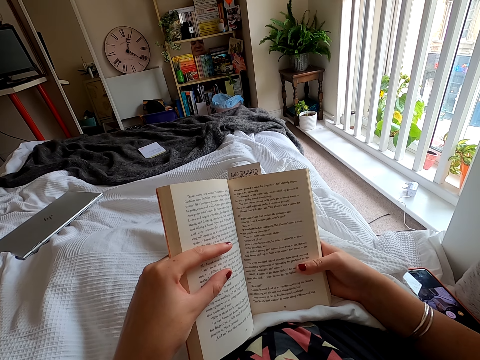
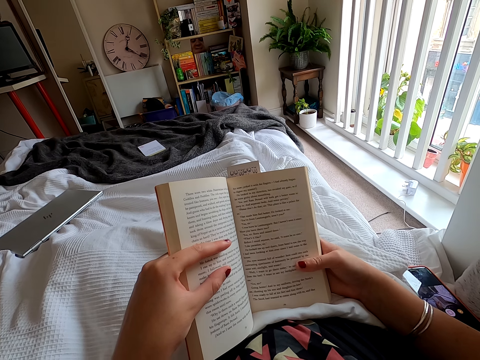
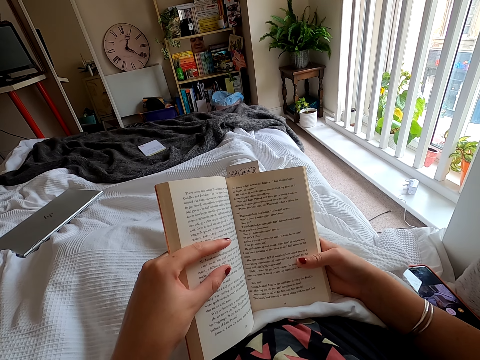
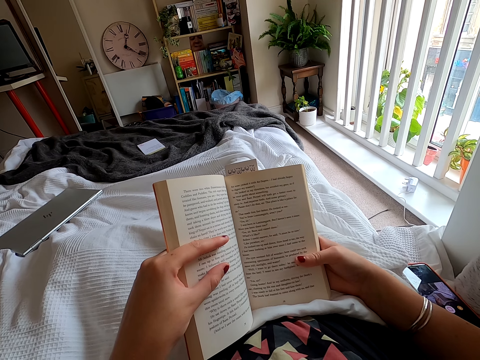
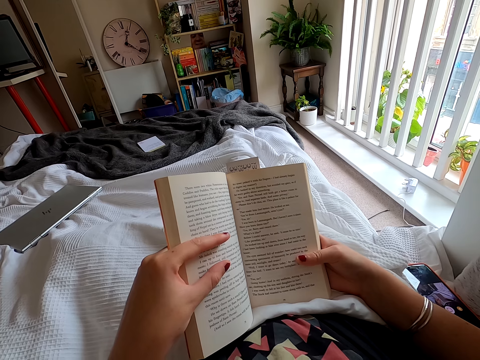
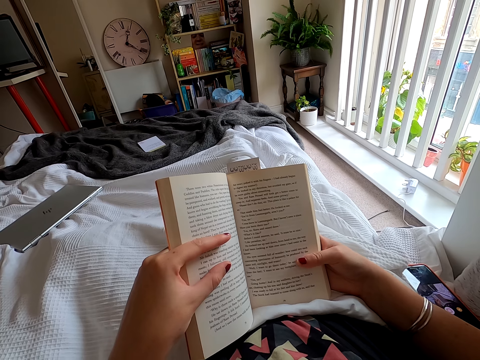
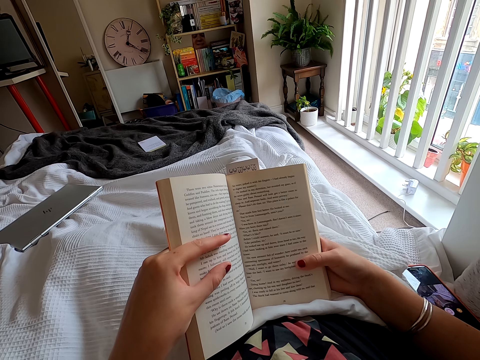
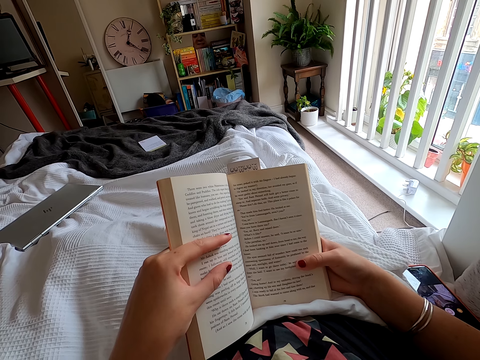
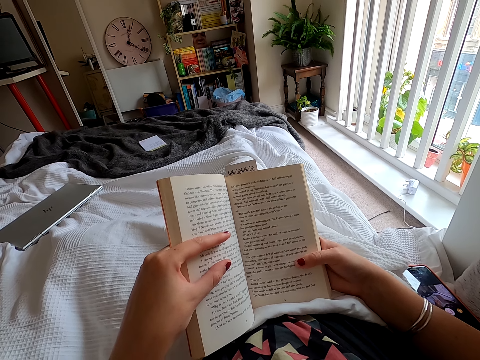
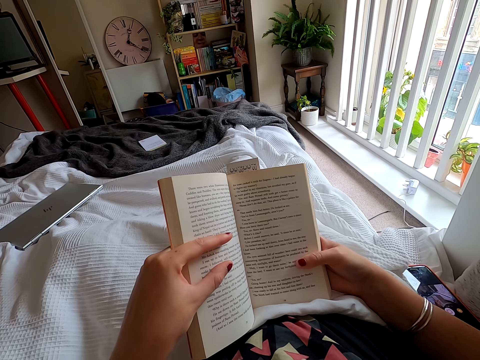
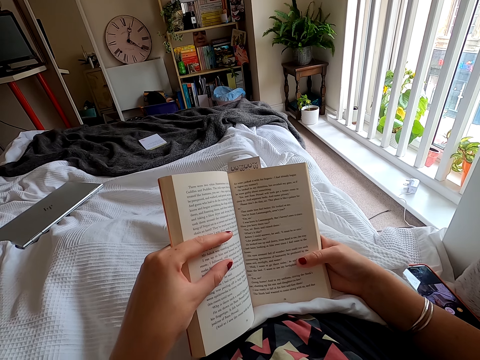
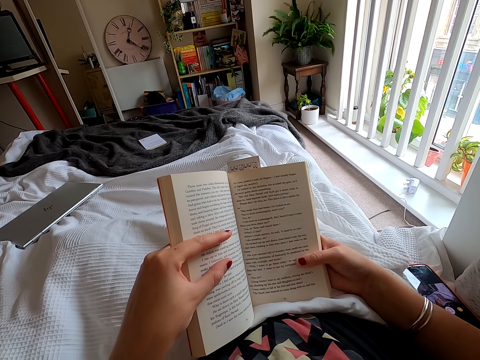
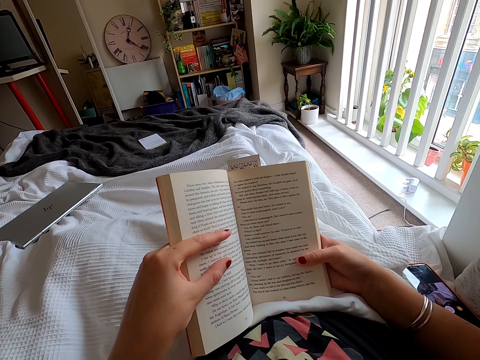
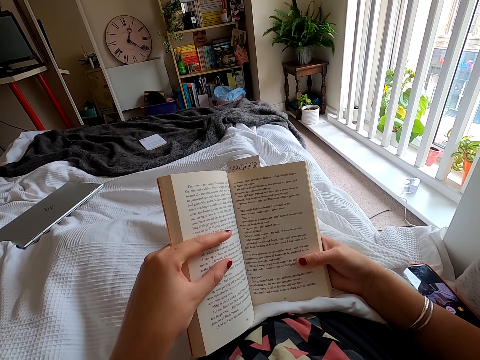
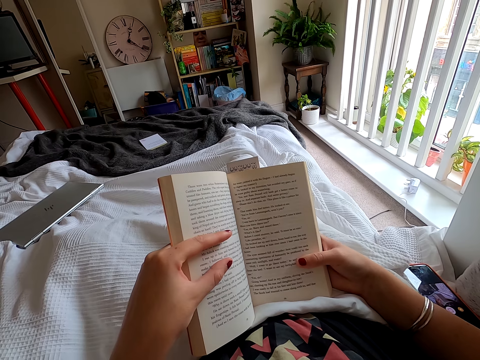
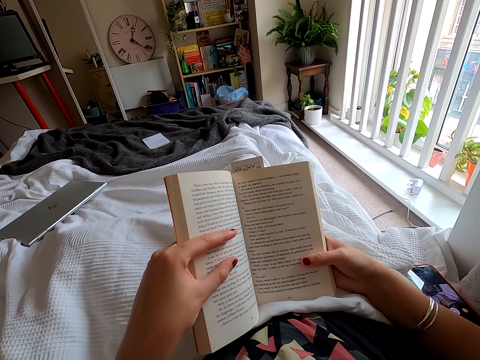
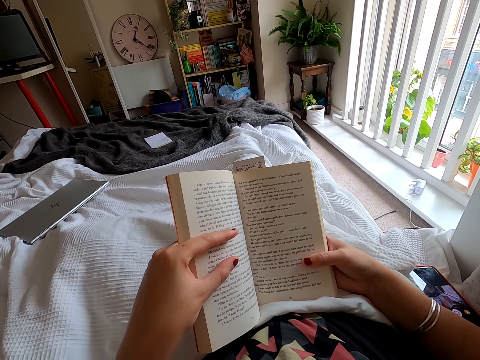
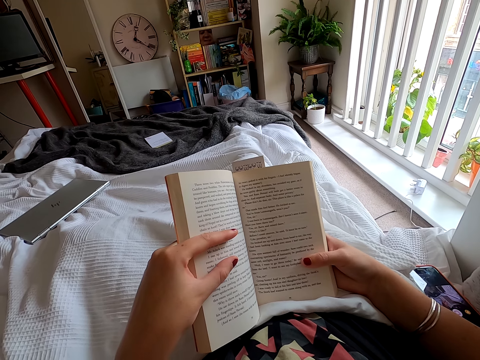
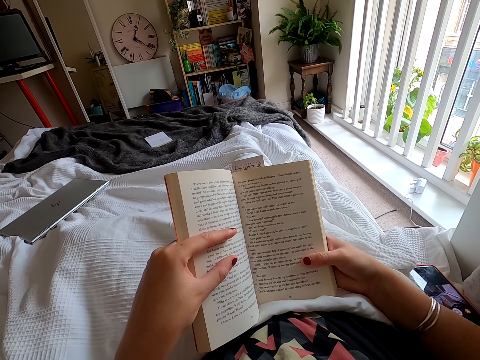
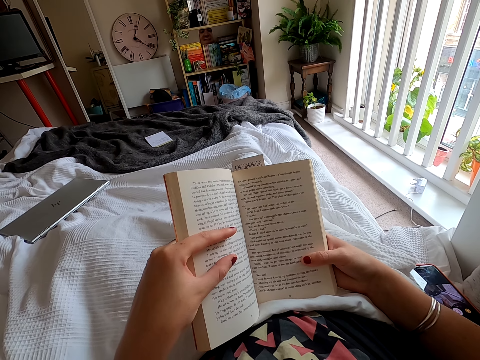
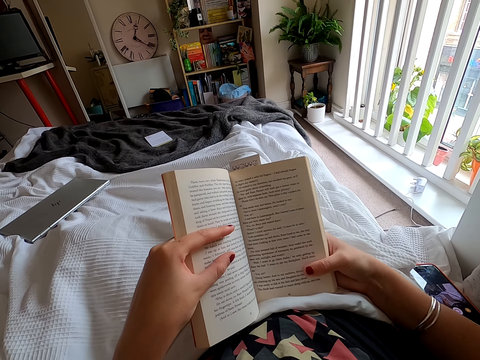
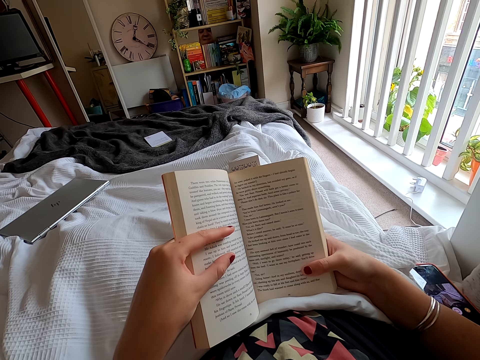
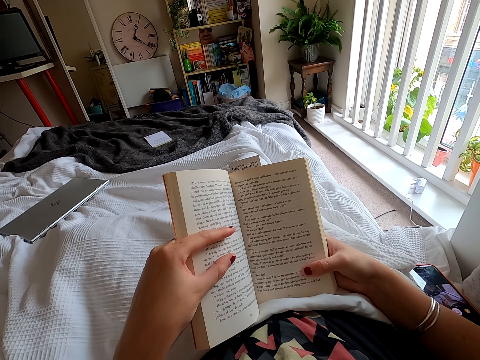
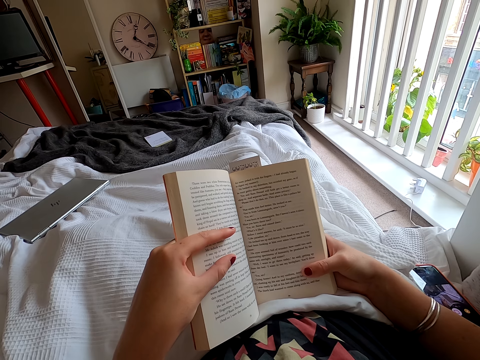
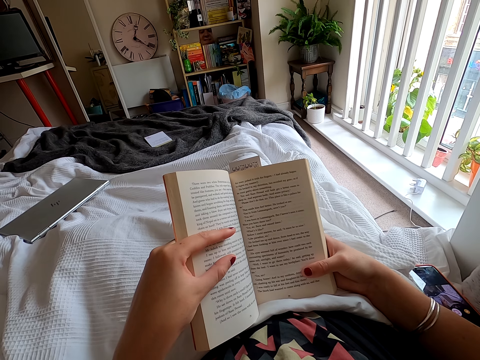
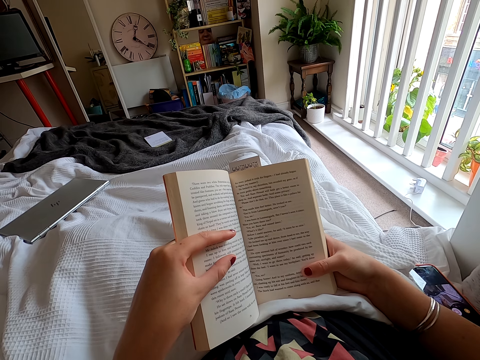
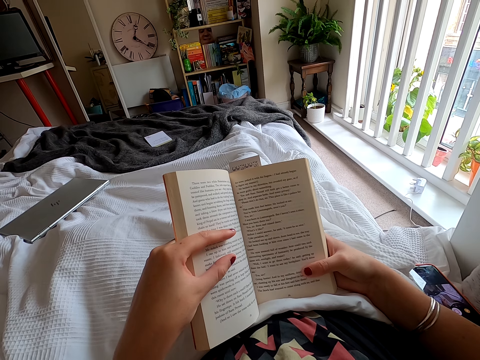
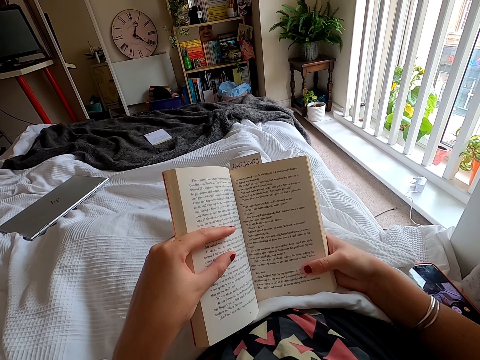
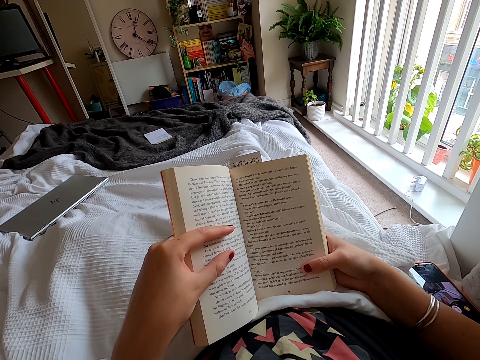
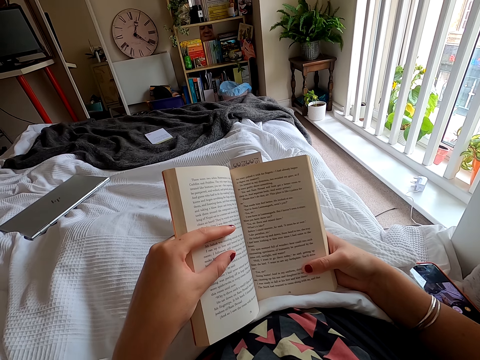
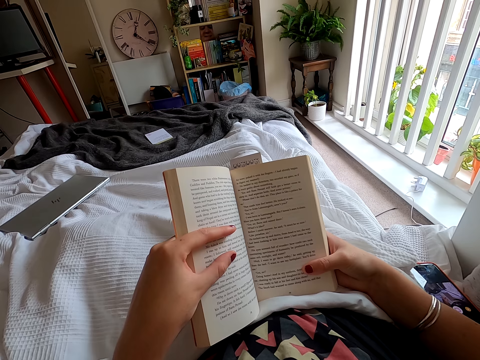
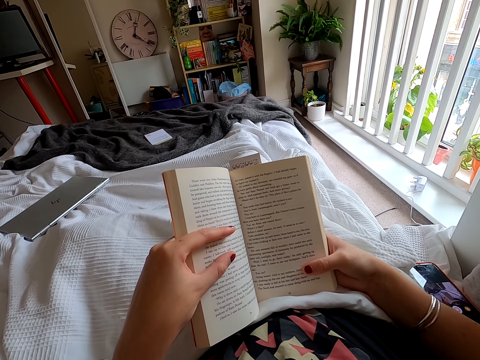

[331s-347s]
The camera wearer peruses a book.

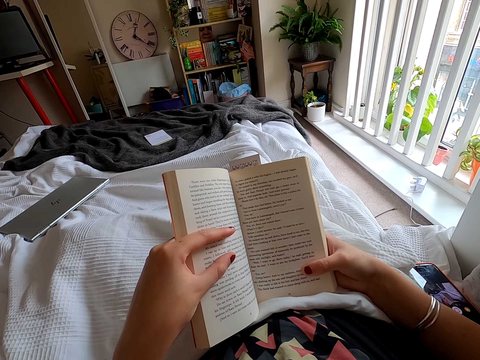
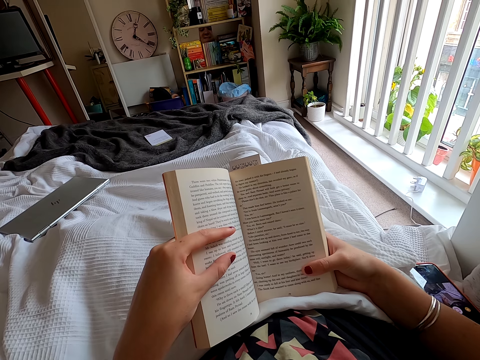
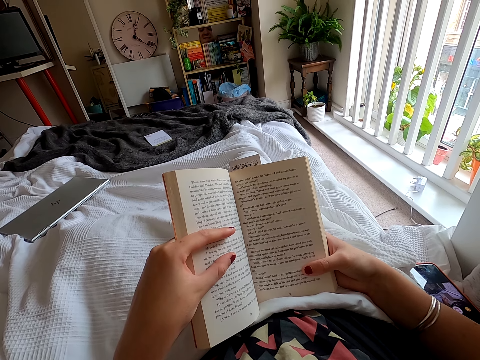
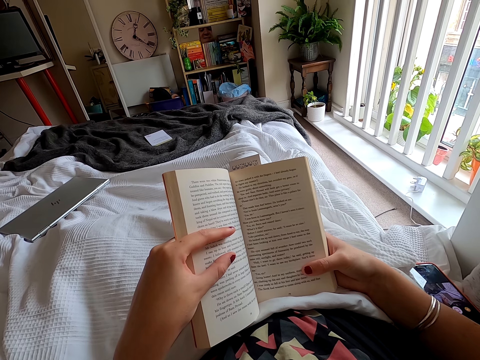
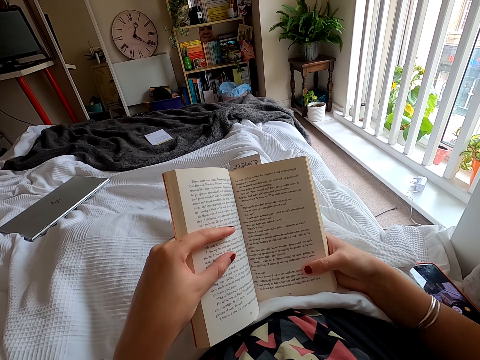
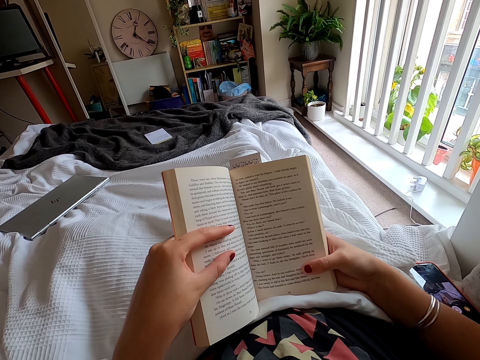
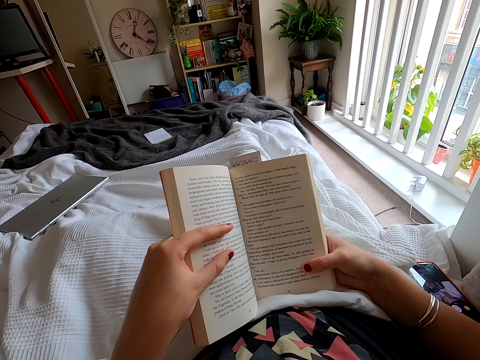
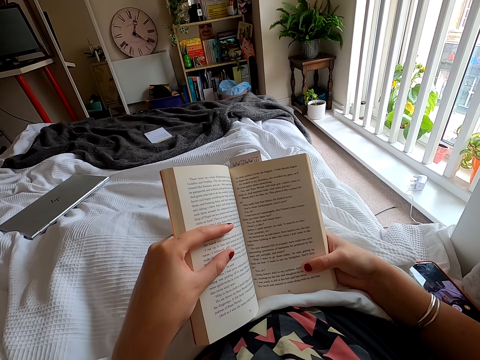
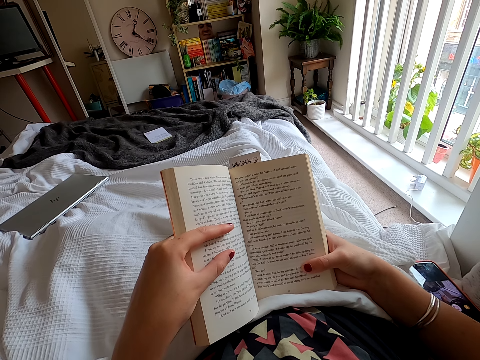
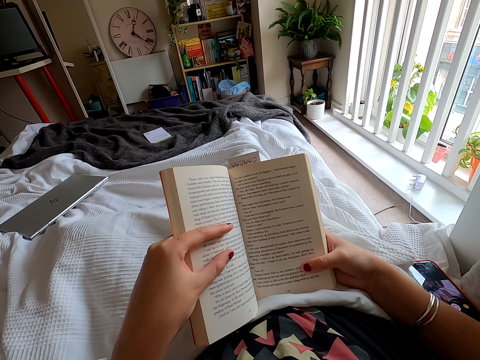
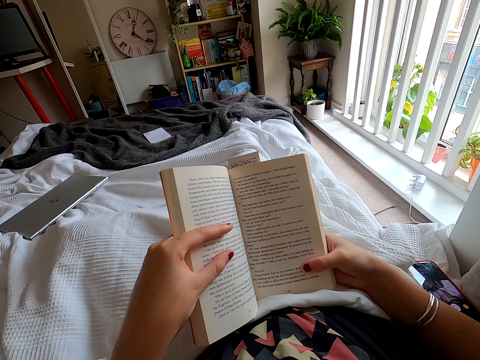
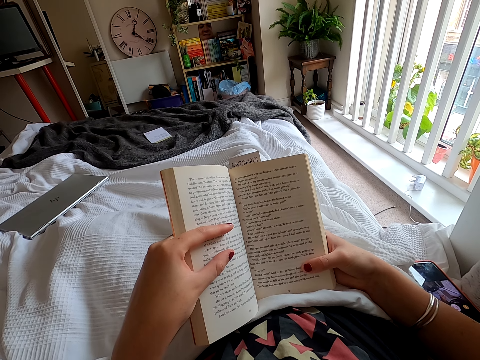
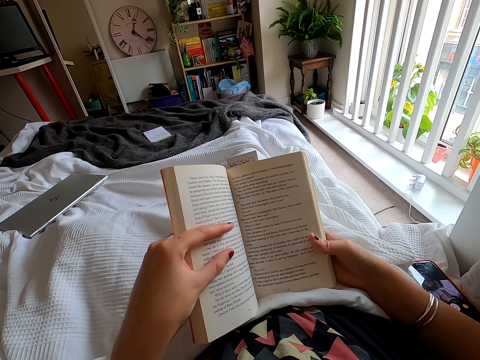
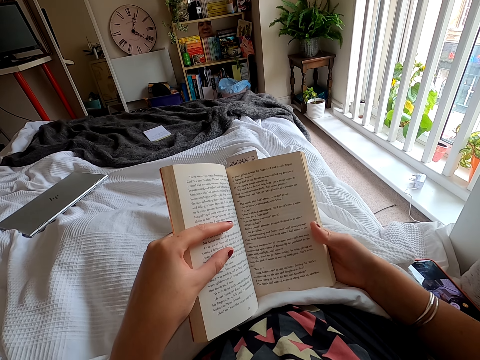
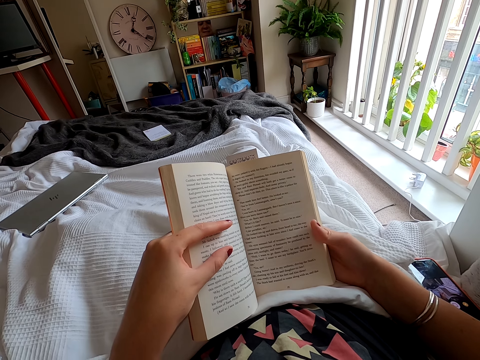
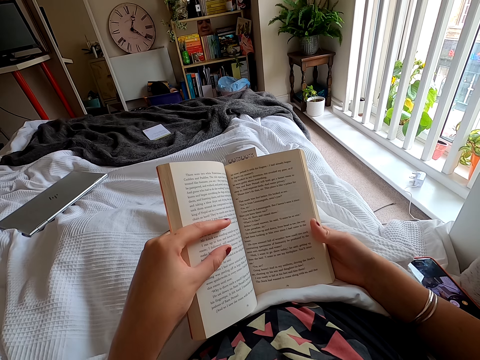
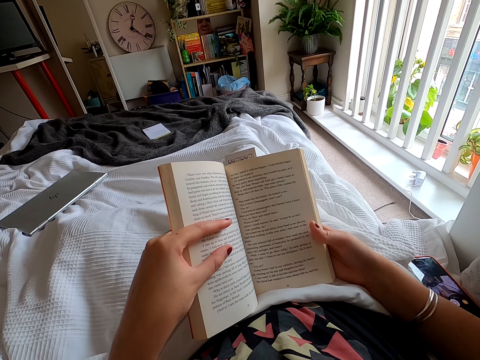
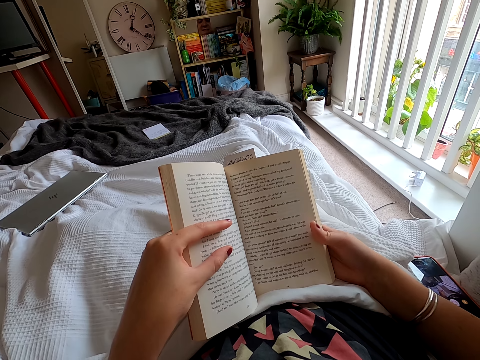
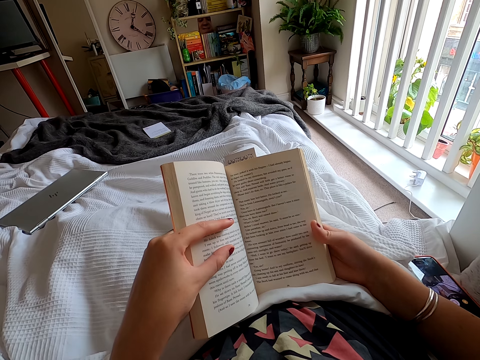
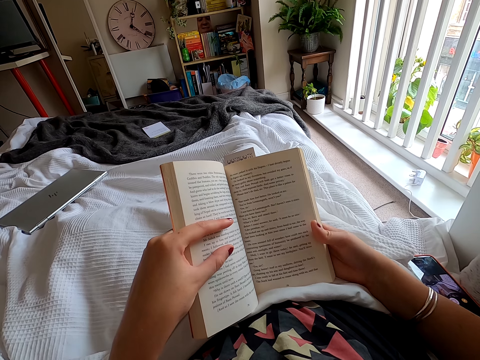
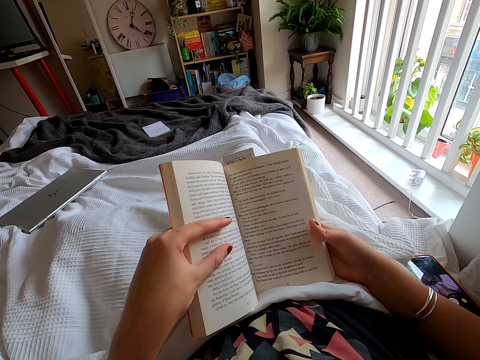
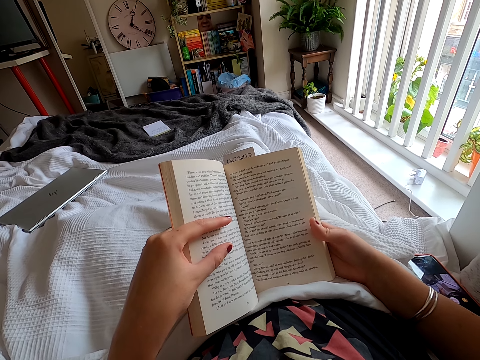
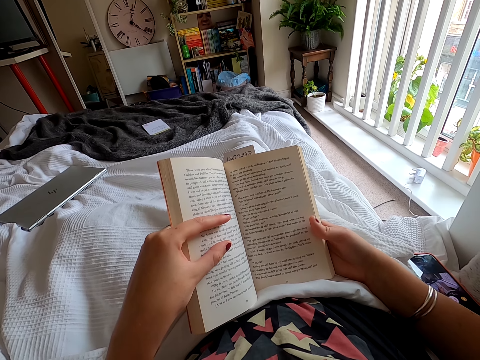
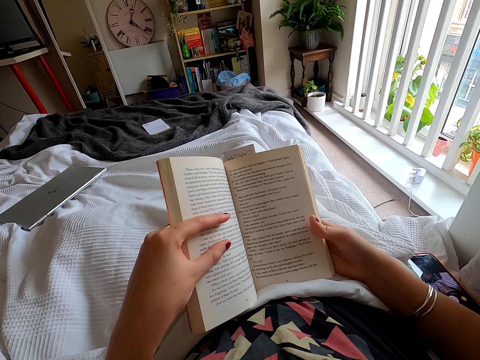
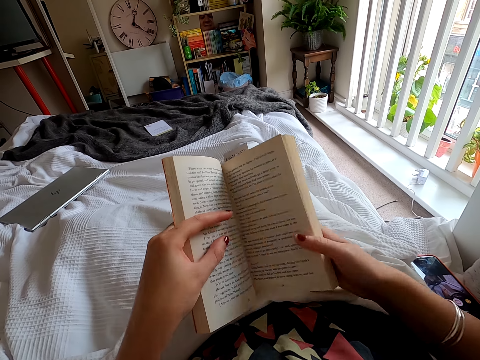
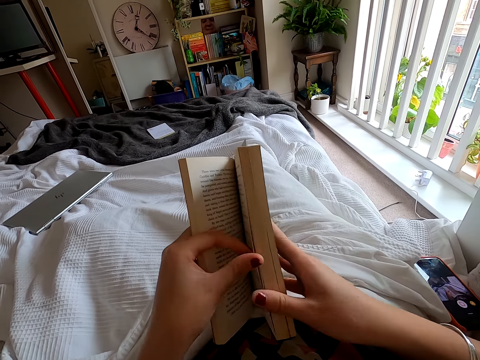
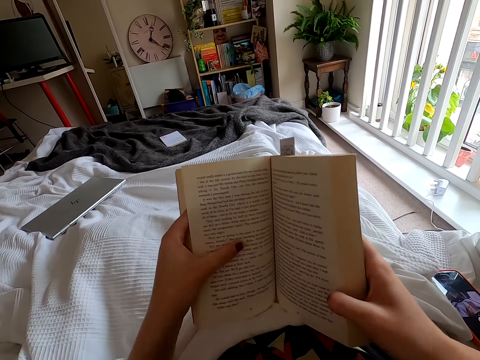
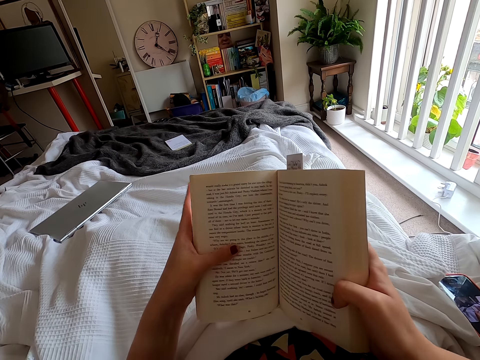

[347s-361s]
The camera wearer moves a finger. They peruse a book. They turn the book page.
